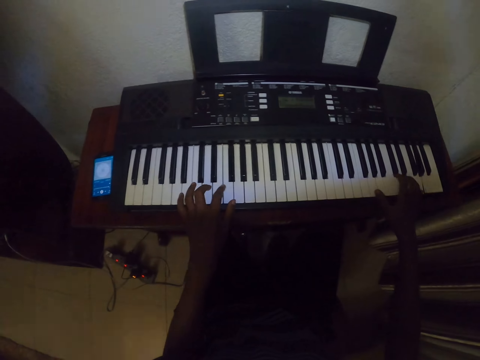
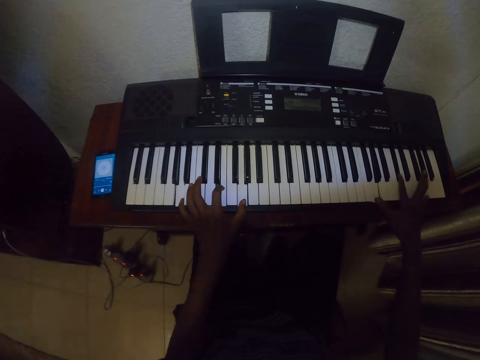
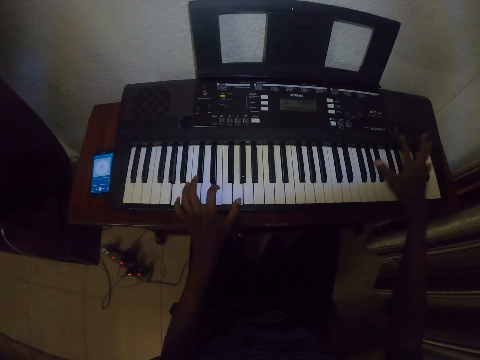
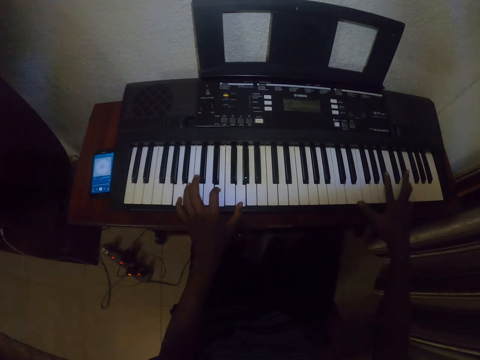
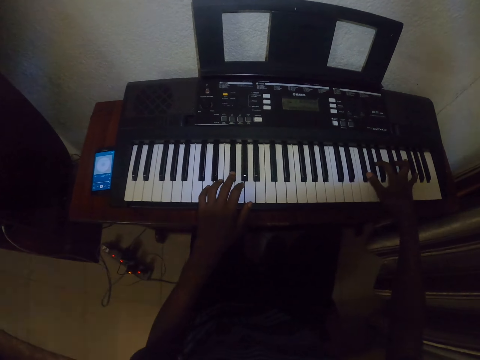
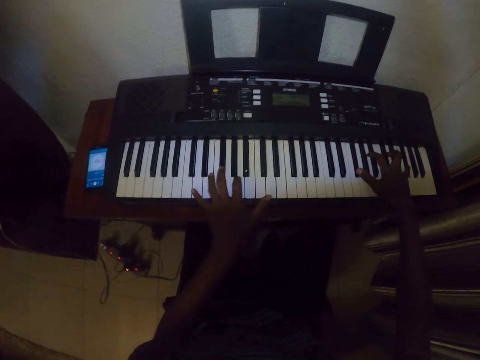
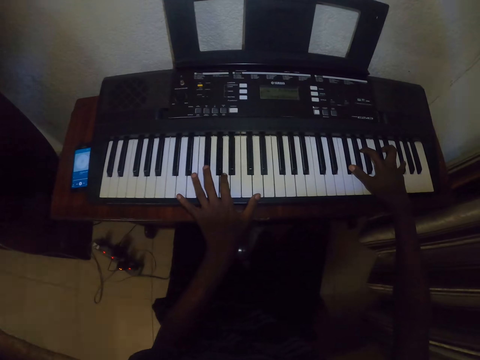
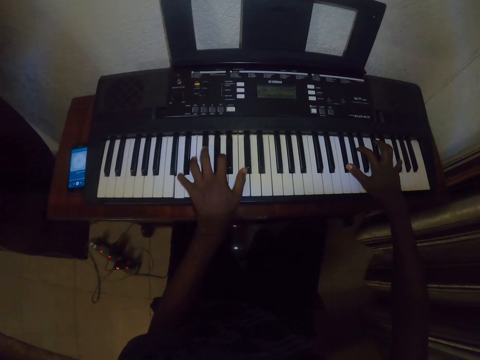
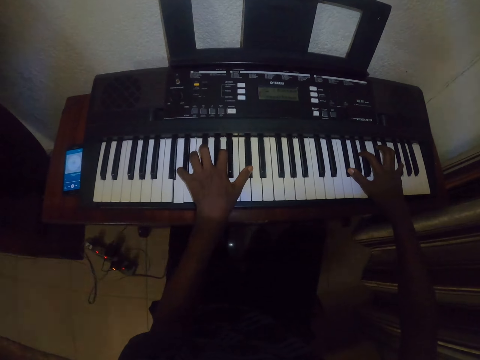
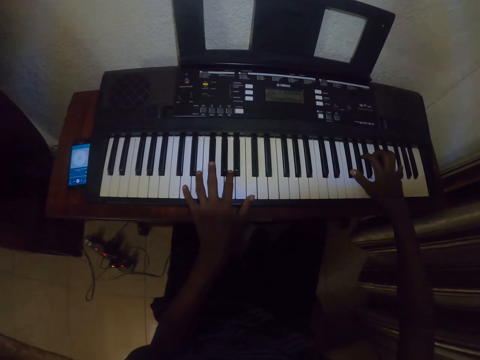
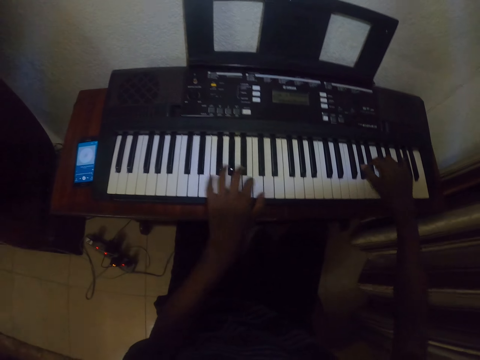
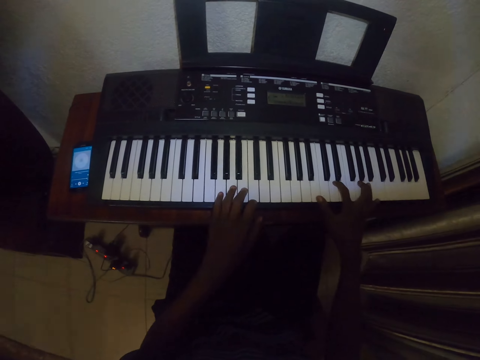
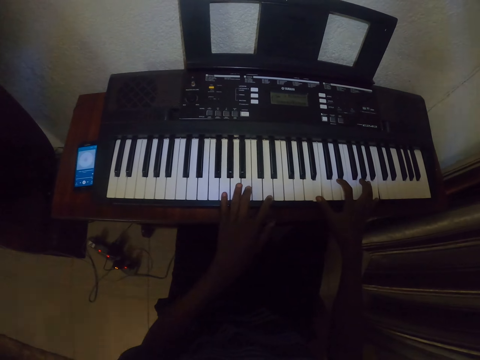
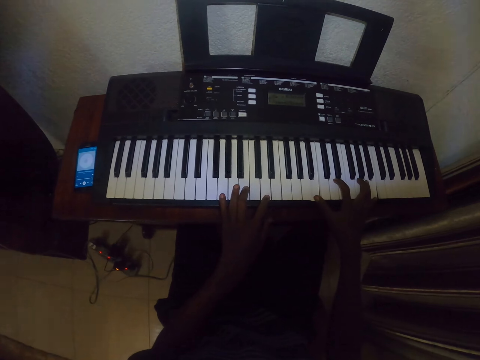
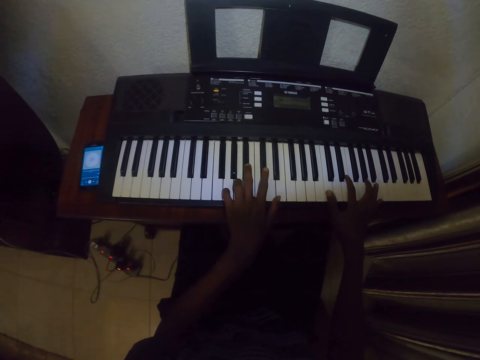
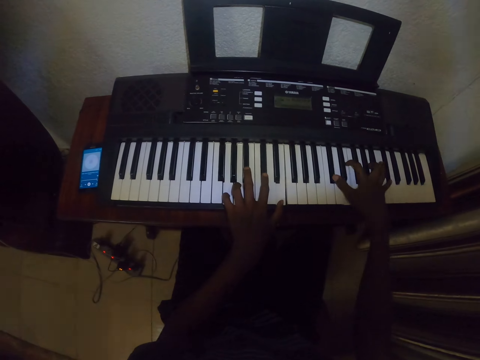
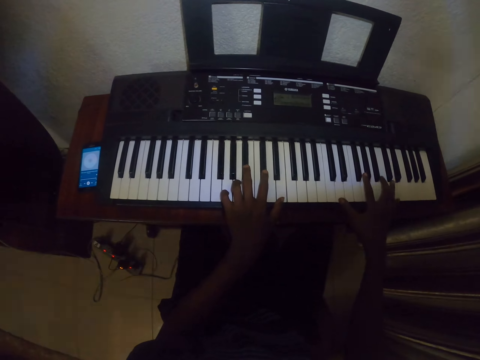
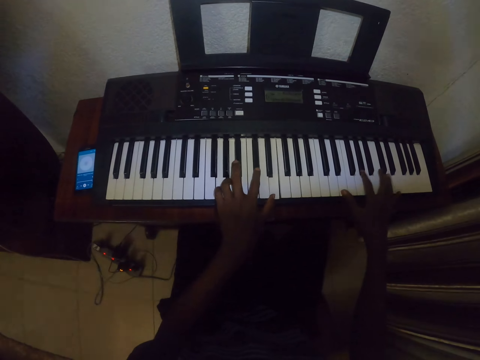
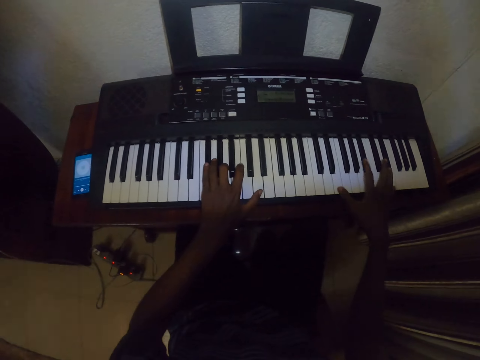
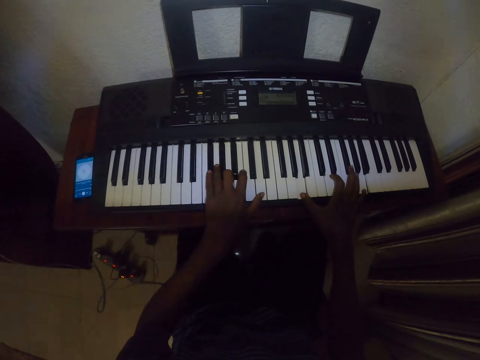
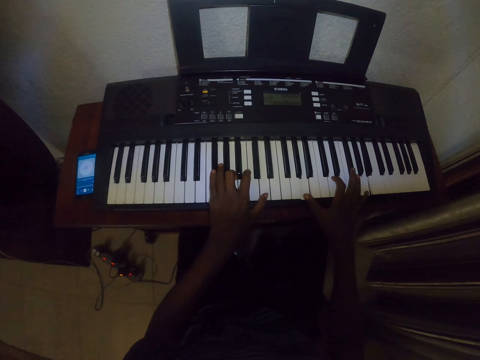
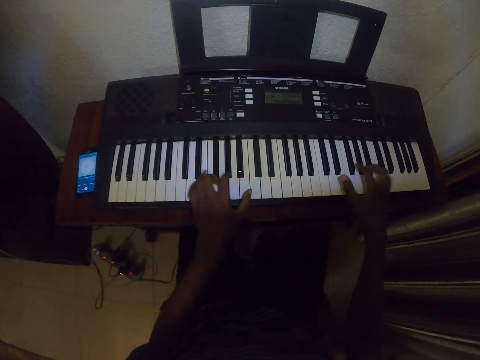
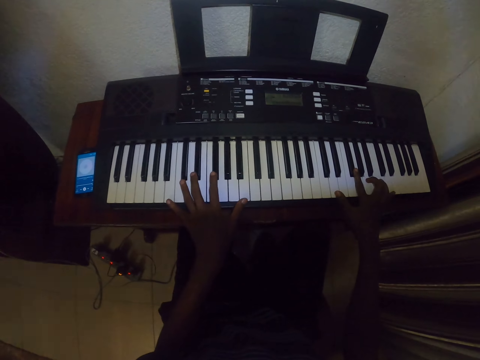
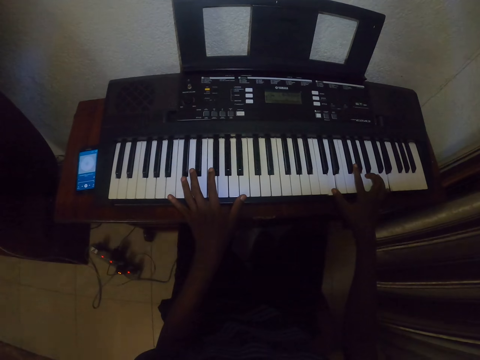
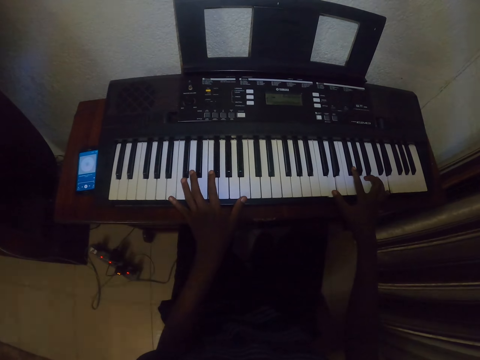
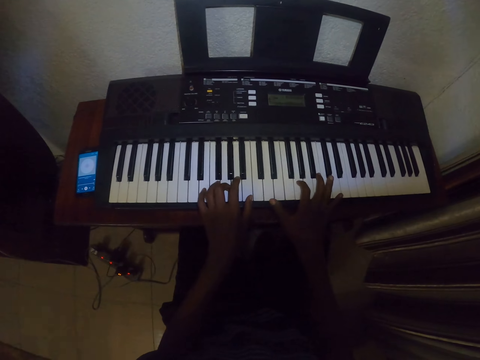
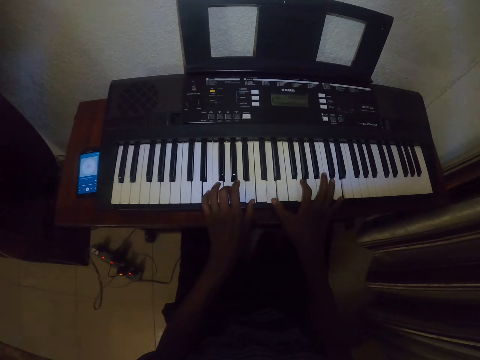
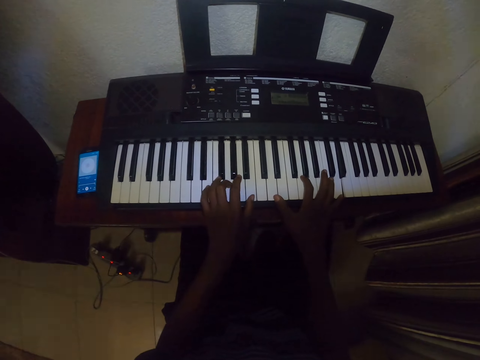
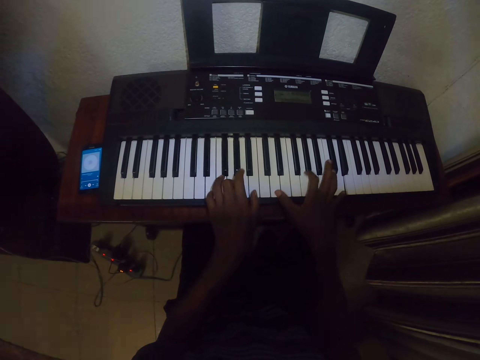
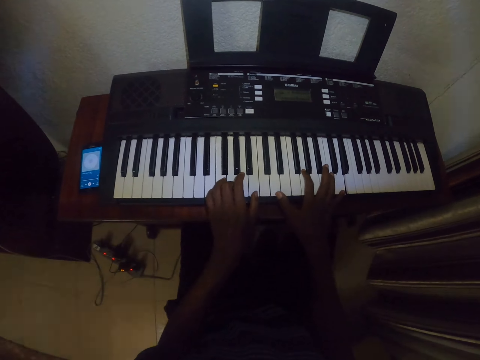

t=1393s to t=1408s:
The camera wearer plays the piano. They play the piano repeatedly.

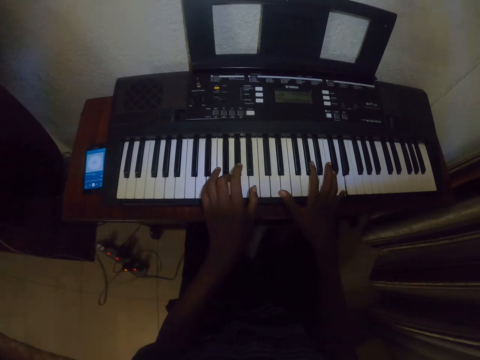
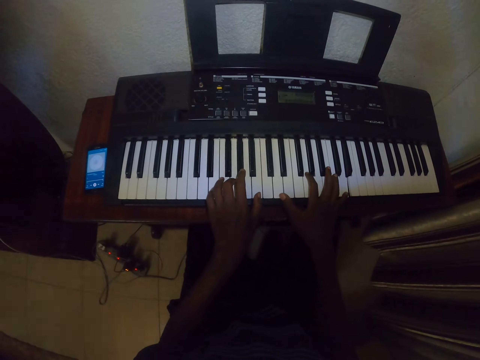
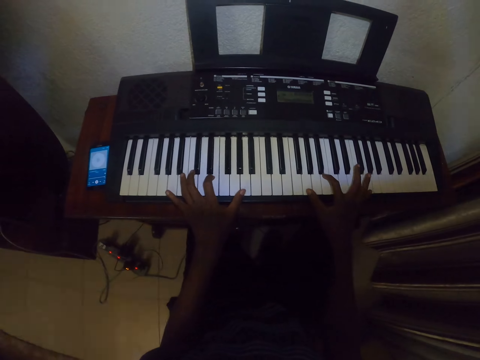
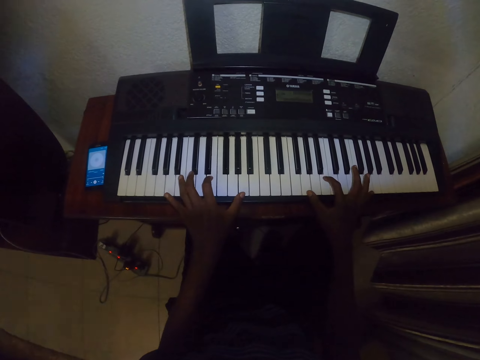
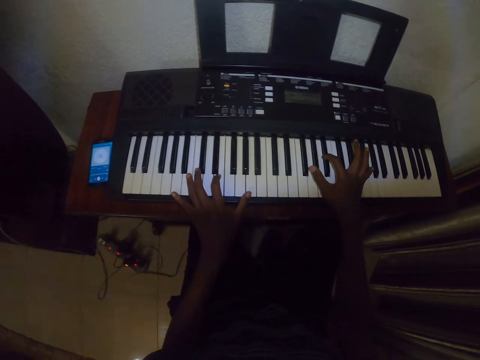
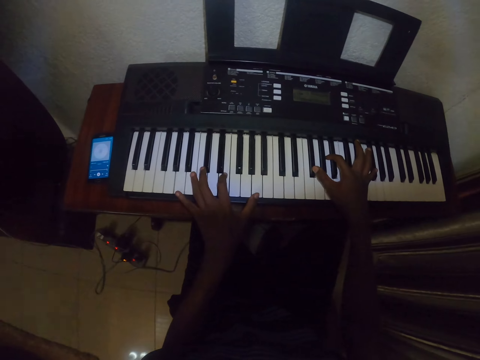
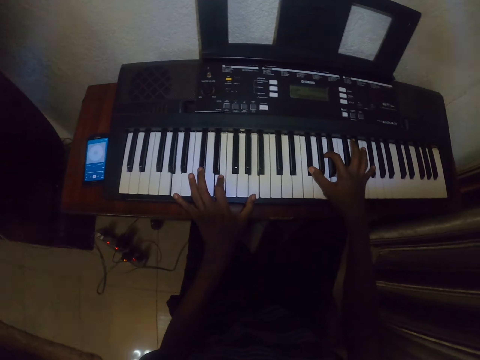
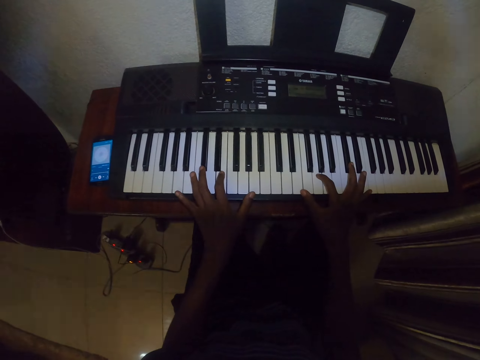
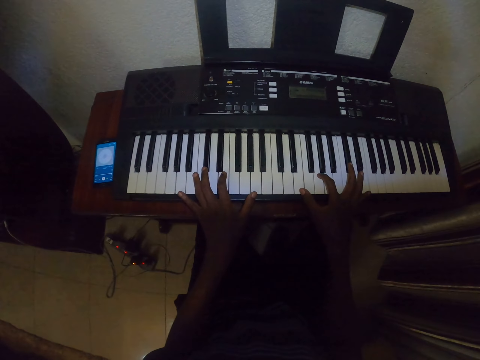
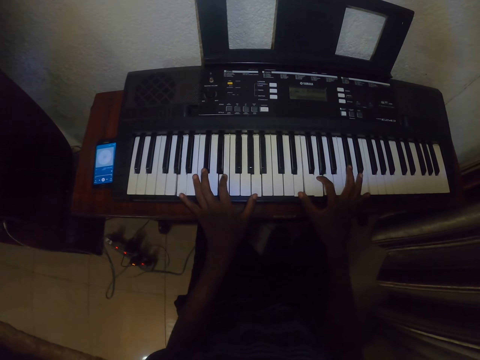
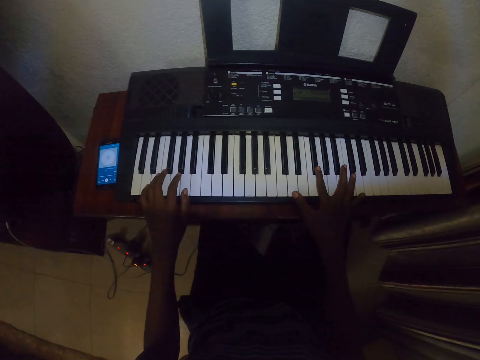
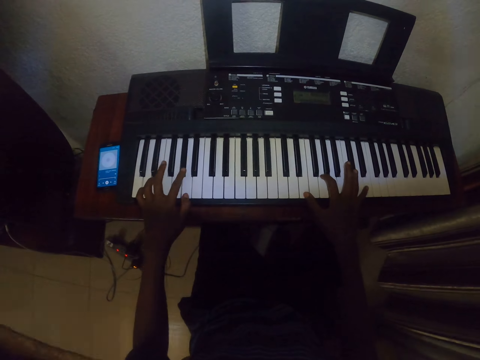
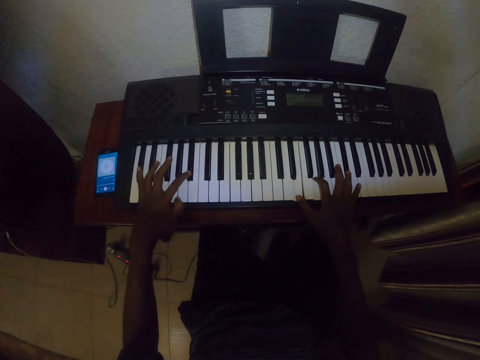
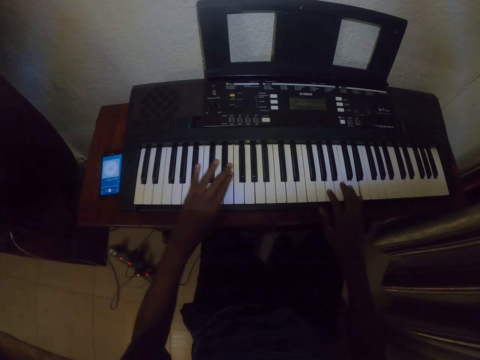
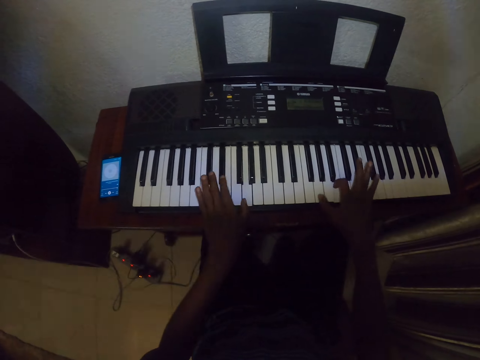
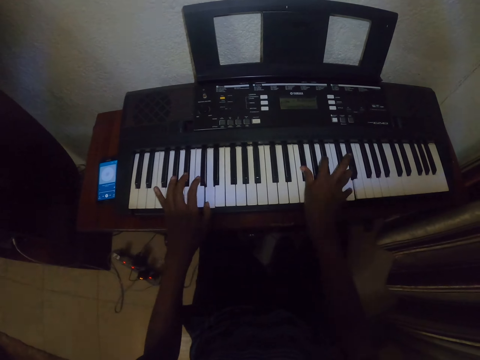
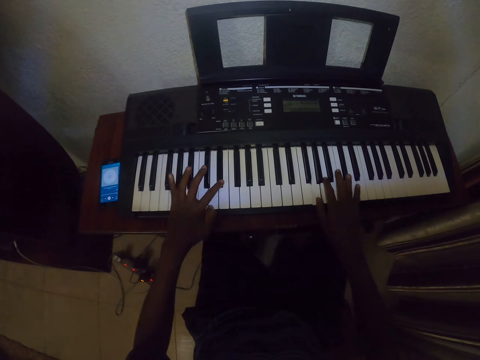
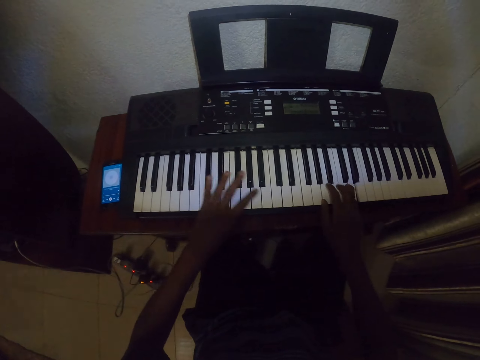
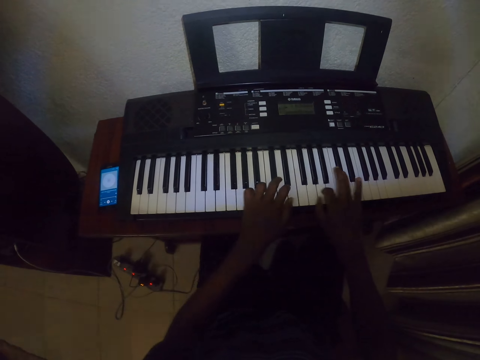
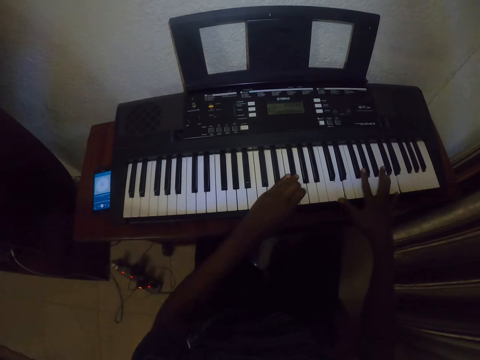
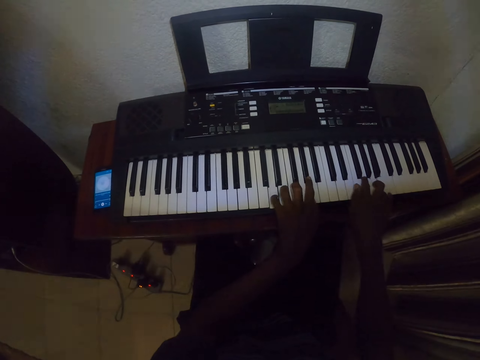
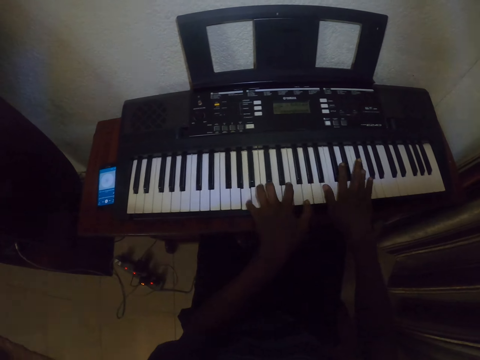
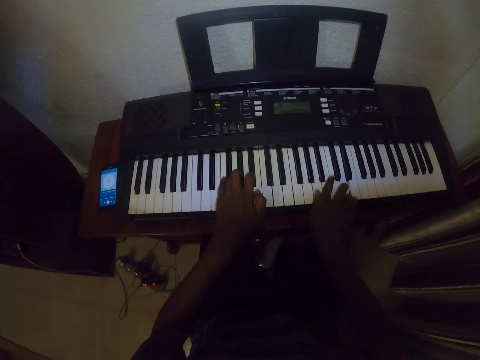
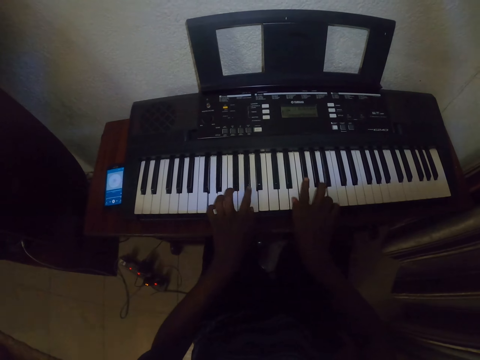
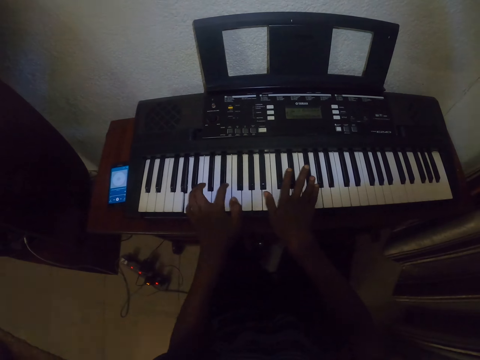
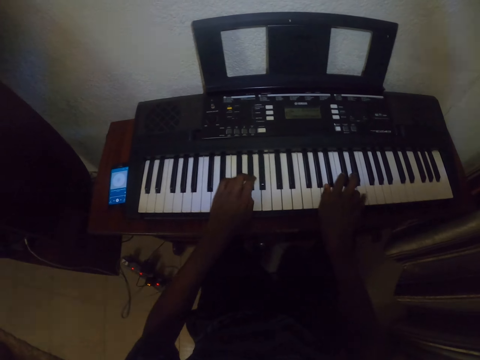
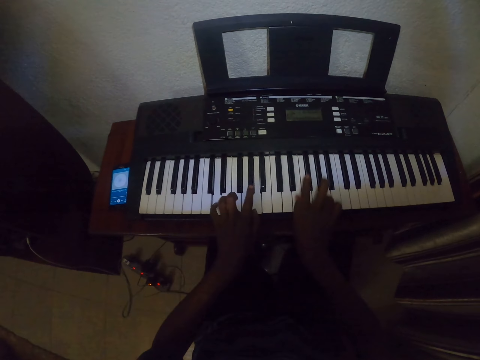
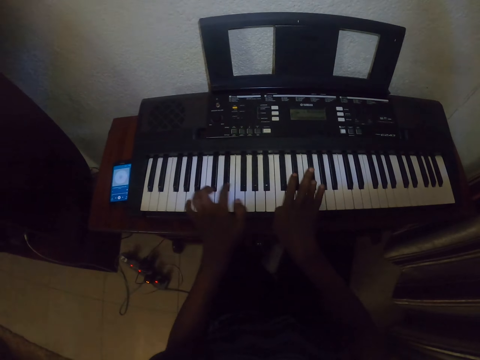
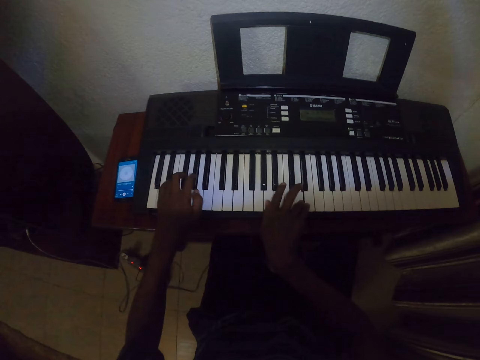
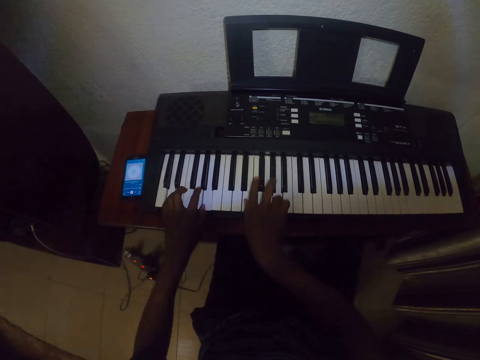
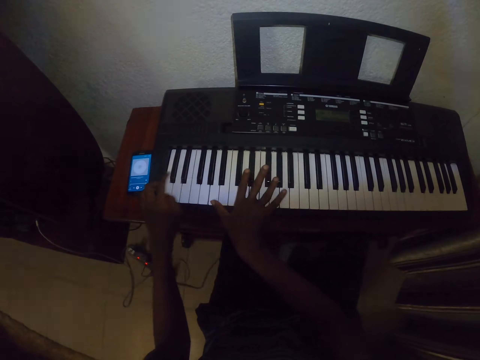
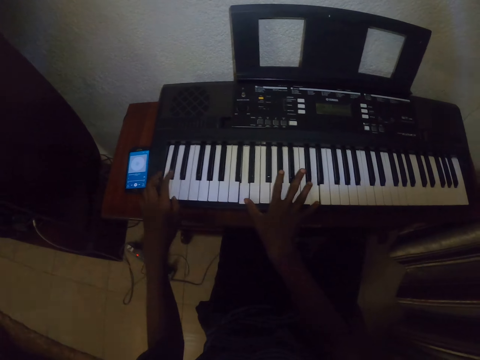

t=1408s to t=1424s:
The camera wearer plays the piano. They play the piano repeatedly.
